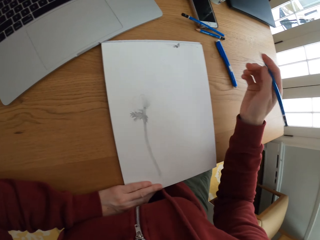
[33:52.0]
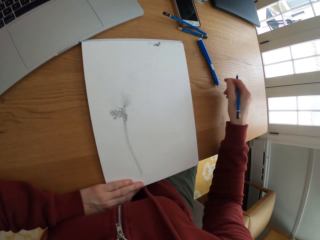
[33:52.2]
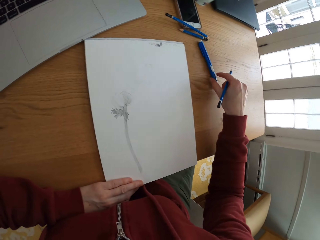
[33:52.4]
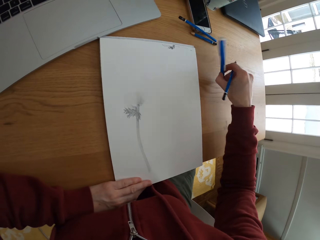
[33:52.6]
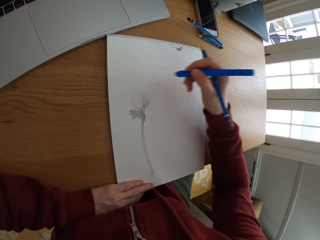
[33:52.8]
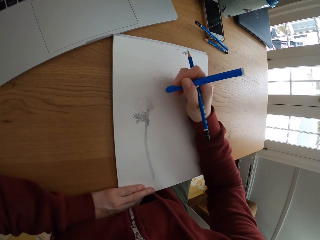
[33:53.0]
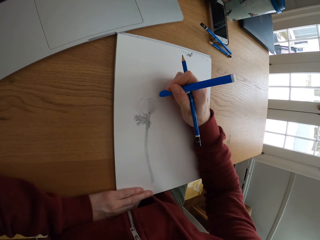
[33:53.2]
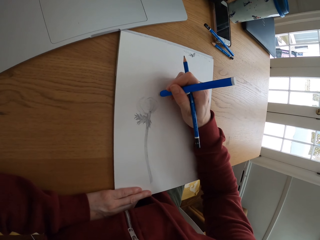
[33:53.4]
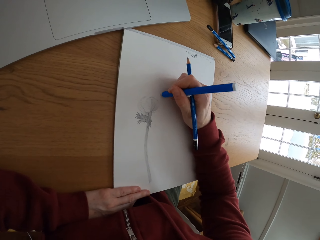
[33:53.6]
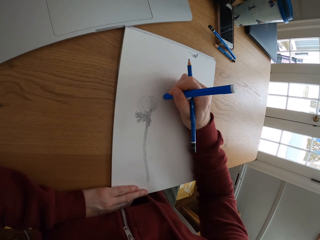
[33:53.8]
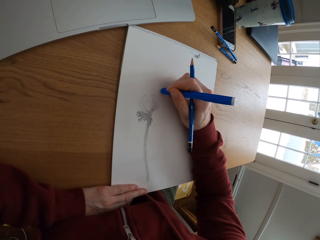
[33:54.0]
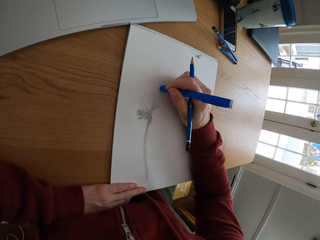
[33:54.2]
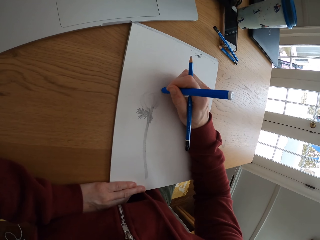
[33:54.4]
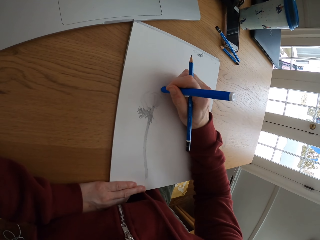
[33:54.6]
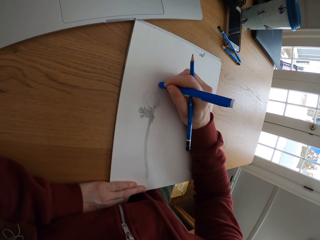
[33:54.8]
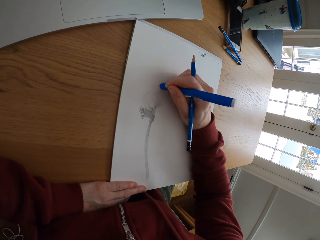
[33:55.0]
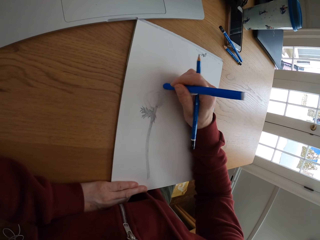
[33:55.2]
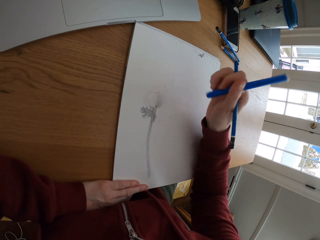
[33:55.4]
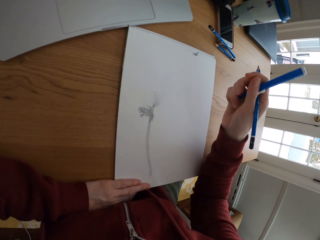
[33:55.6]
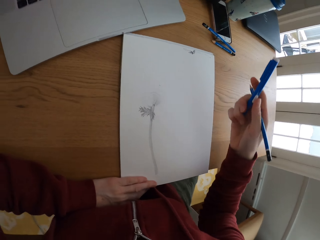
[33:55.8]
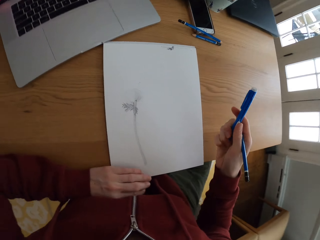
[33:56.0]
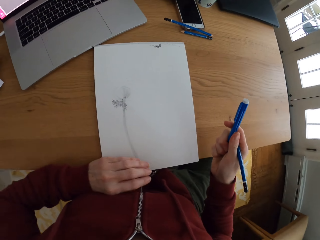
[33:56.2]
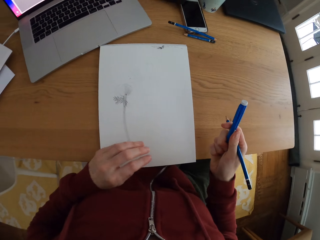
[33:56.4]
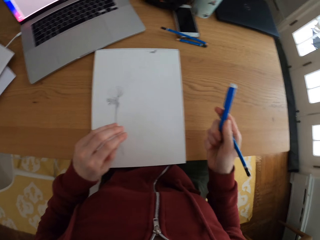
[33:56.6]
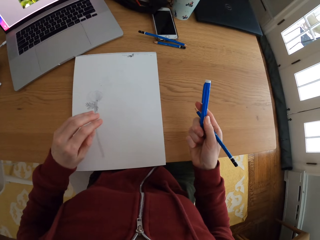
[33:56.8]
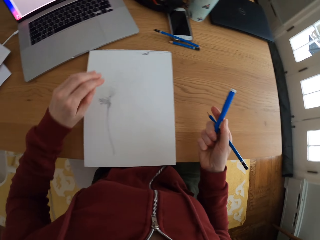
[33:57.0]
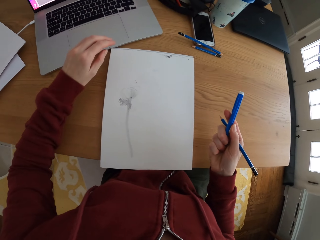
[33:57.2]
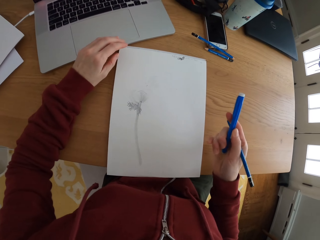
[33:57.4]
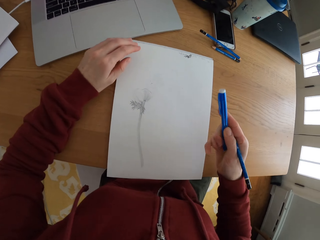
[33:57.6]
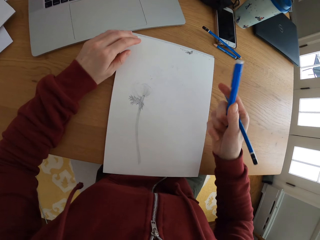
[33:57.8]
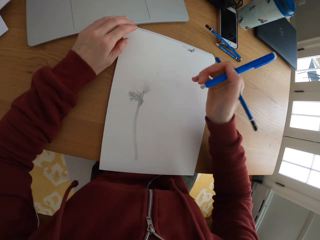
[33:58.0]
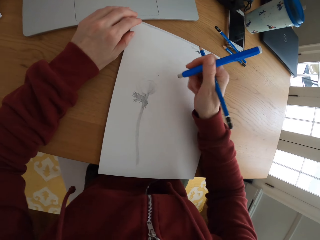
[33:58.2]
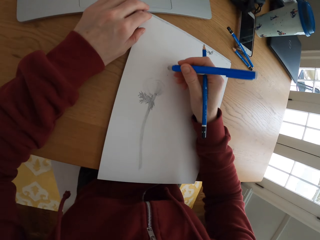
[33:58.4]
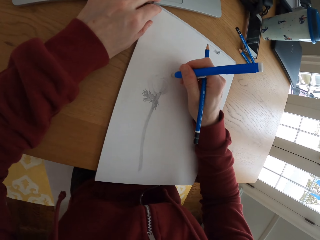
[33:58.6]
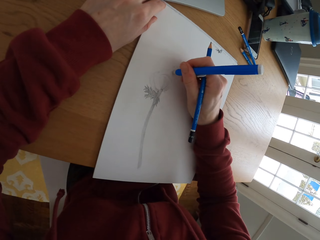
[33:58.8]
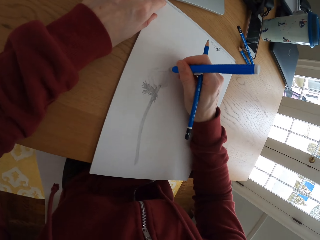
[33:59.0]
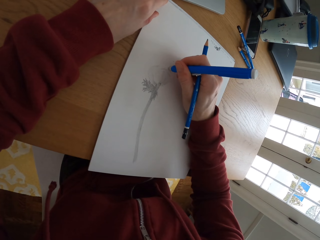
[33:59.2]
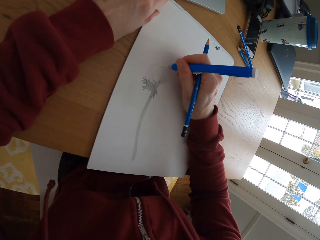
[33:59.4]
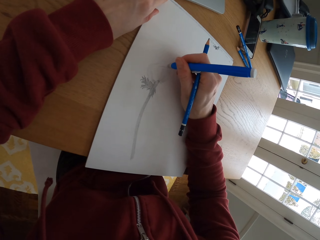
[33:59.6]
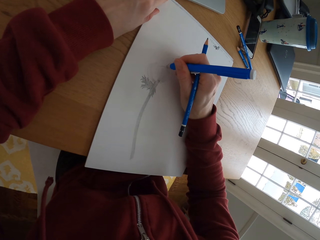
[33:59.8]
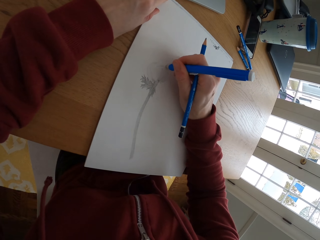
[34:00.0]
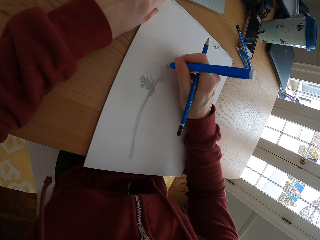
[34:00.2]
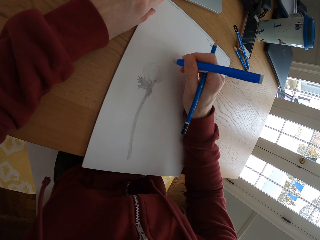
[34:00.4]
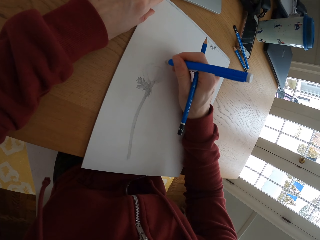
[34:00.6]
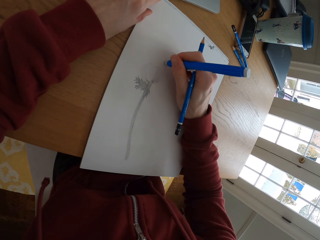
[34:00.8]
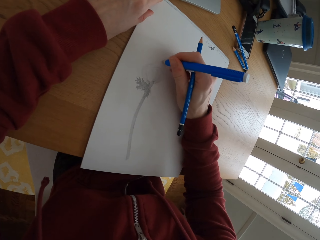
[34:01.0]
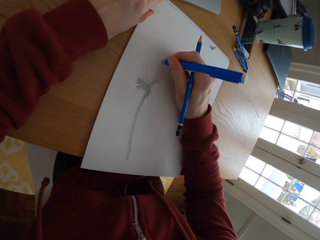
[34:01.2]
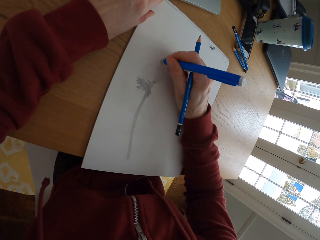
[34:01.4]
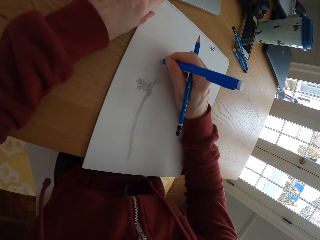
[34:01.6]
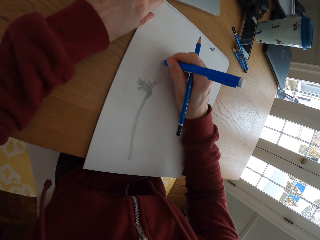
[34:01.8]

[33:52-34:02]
The camera wearer picks up a paint pen. They rub the drawing. They paint the picture. They rub the drawing again.

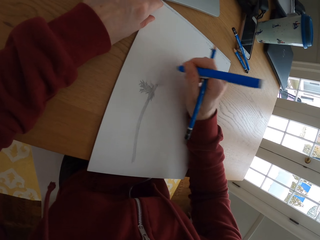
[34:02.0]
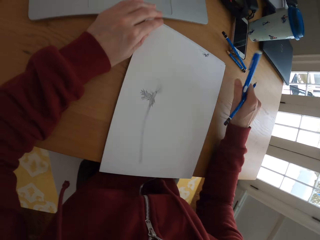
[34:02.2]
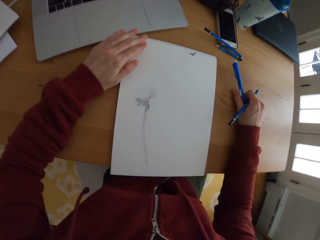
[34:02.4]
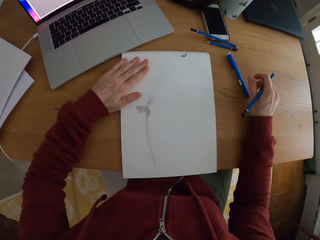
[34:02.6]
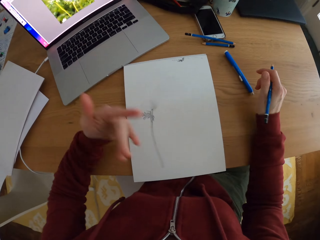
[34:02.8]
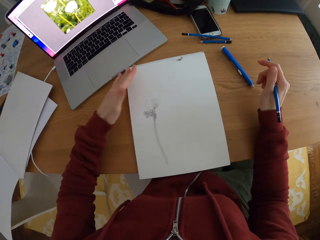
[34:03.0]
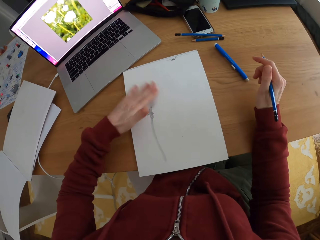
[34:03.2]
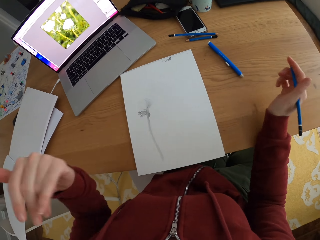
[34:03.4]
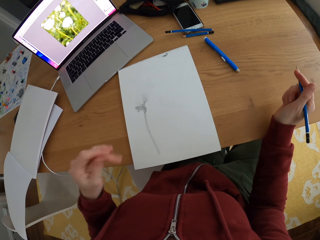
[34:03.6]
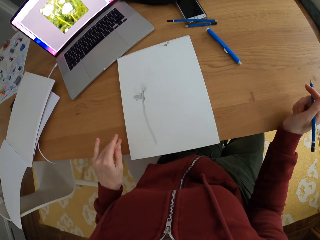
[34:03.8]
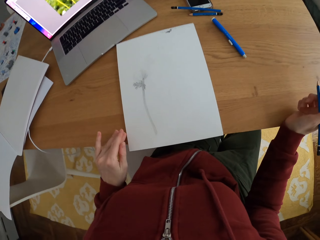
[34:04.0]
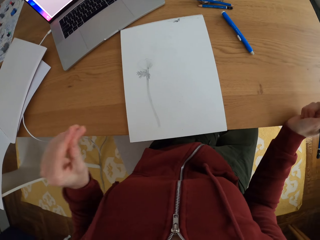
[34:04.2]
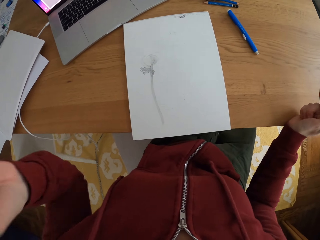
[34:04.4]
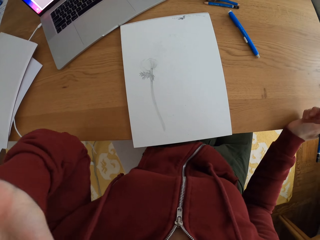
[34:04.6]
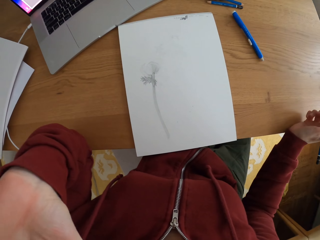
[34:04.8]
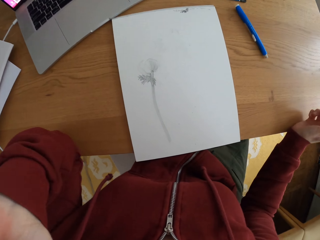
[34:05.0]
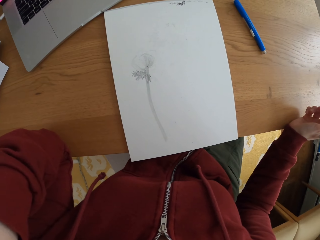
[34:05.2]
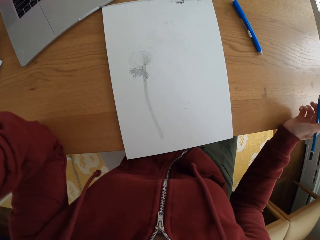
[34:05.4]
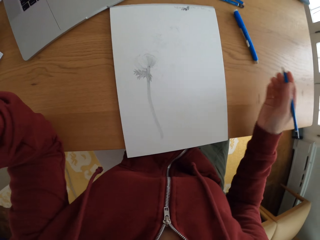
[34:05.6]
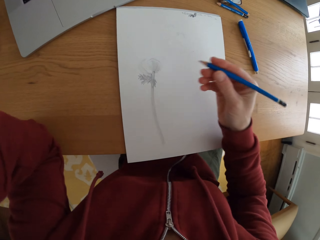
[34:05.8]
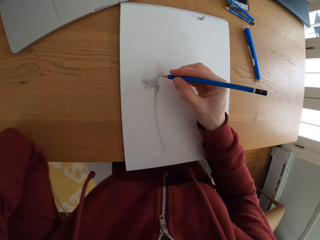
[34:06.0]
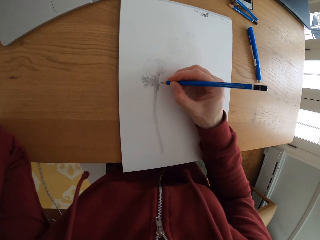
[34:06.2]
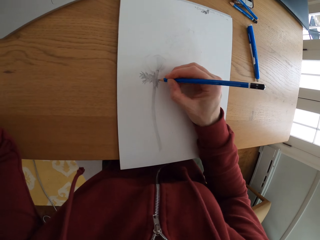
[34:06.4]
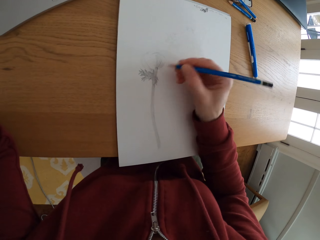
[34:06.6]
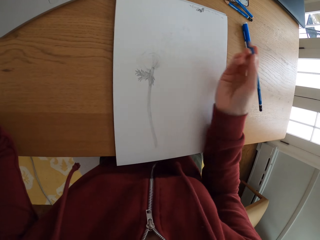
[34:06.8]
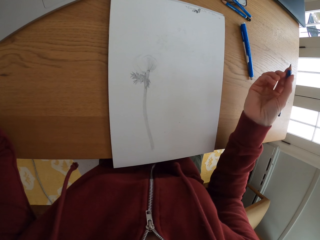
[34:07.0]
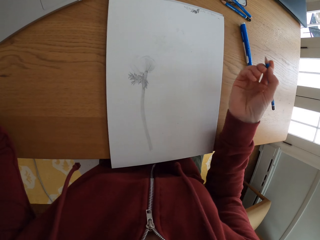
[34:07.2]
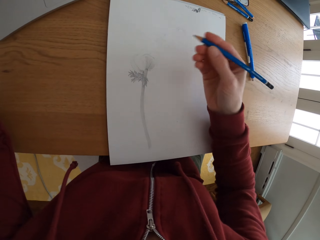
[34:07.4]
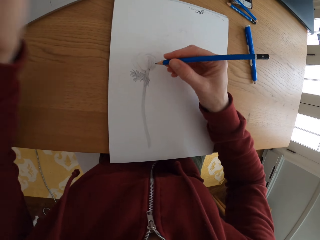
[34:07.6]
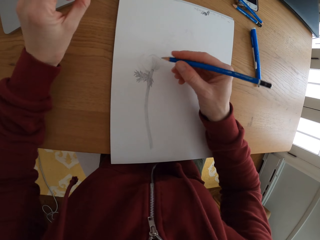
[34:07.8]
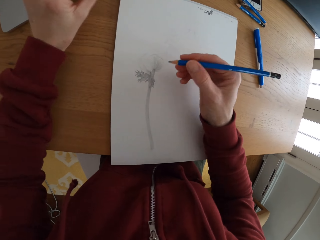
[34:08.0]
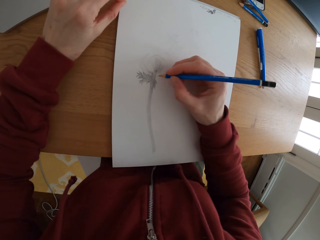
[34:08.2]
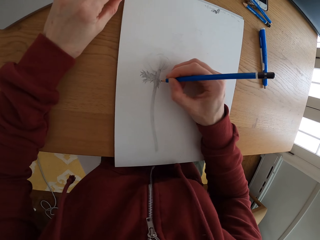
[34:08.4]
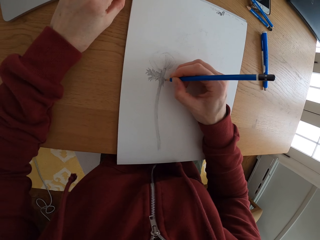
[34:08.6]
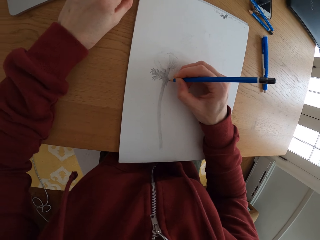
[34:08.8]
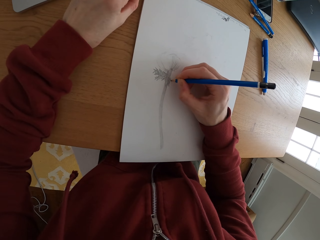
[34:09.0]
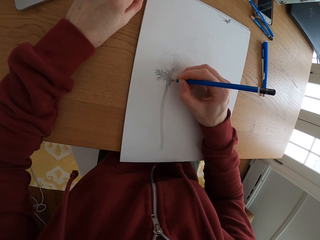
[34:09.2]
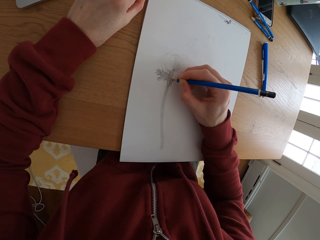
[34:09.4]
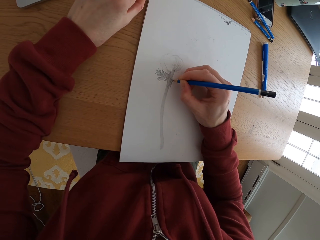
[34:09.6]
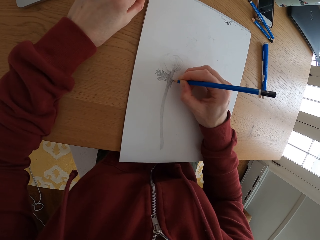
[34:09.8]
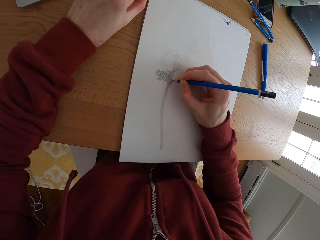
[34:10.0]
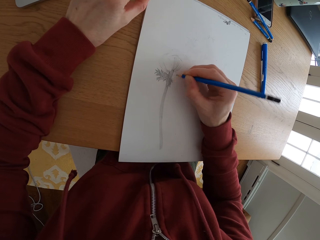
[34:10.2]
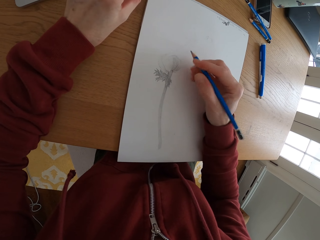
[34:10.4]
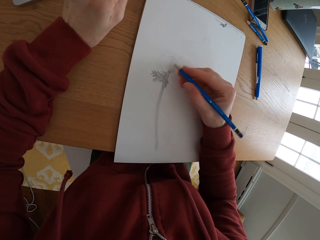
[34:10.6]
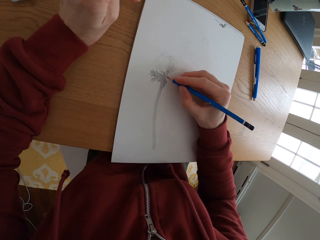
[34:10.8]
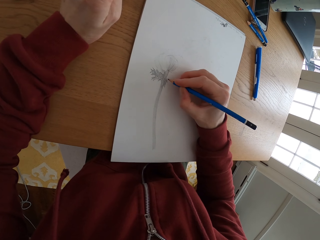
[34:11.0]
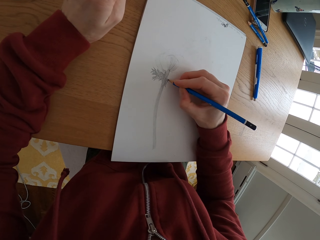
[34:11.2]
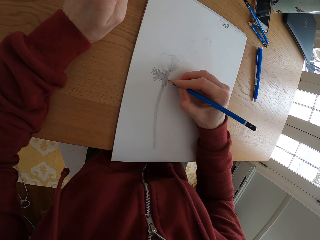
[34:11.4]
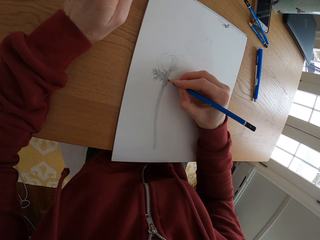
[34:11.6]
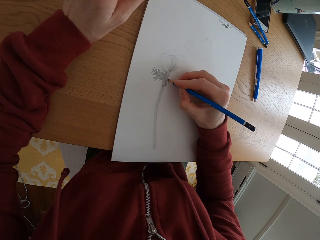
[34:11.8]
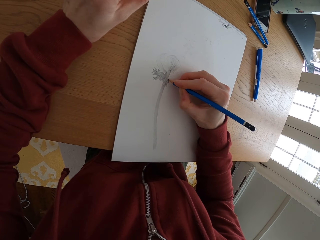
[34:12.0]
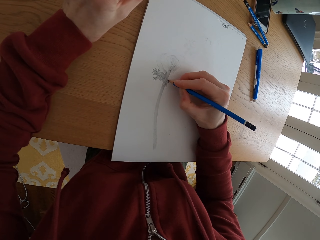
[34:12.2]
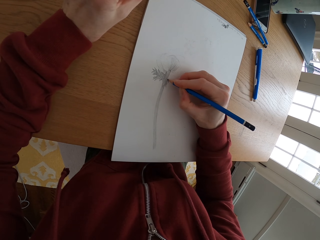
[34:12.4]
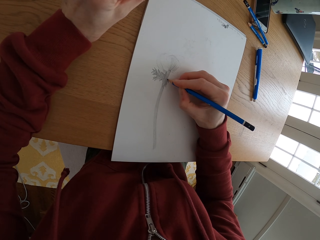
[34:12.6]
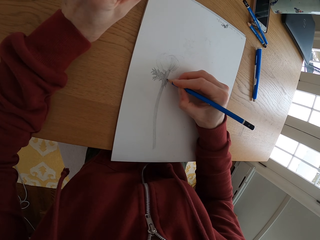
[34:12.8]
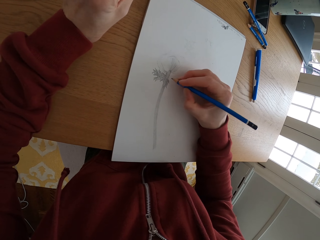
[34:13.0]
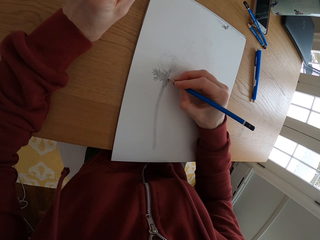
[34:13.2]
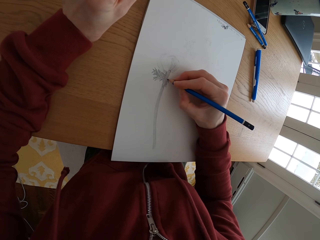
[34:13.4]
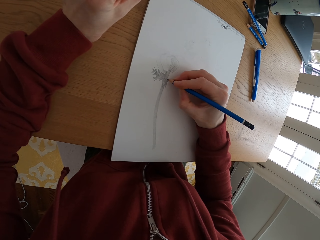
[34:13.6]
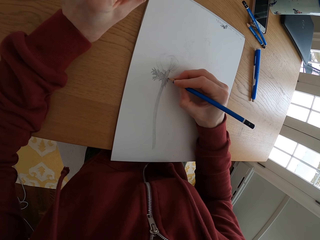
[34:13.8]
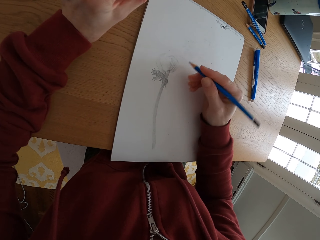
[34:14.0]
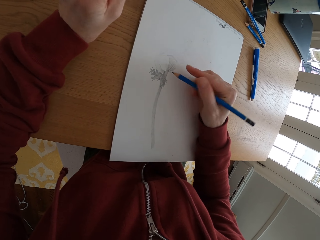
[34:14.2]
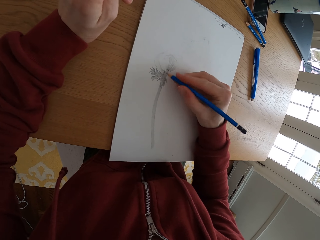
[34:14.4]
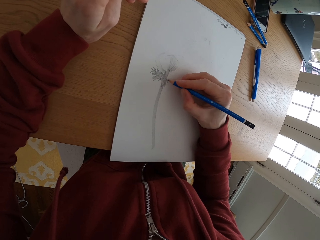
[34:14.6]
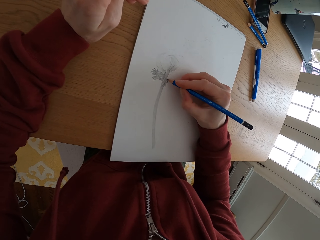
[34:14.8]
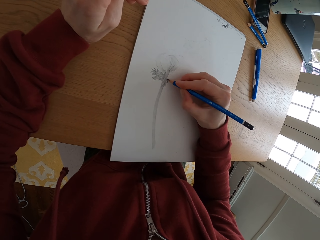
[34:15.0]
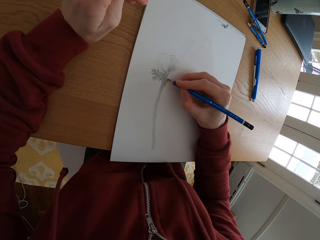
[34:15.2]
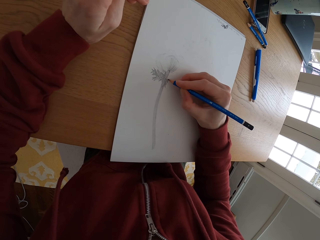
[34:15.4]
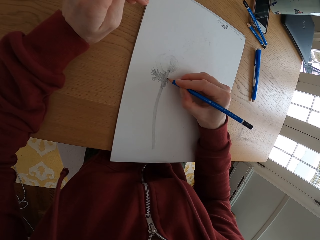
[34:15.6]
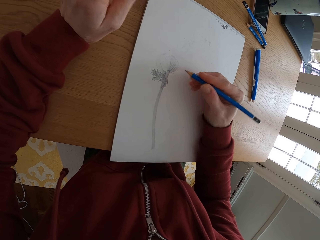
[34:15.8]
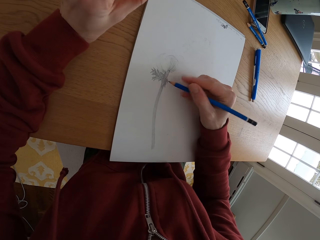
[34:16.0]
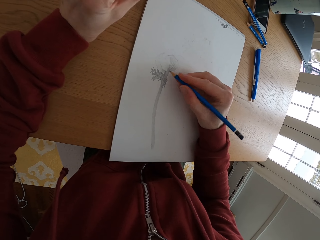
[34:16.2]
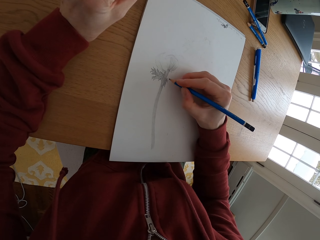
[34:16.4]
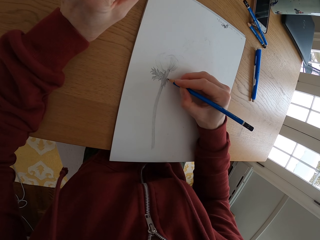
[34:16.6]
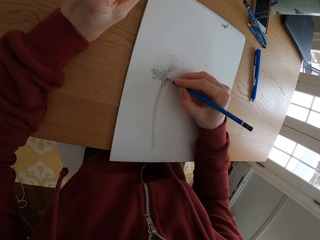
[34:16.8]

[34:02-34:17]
The camera wearer puts the paint pen on the table. She wipes the paper with a finger. She touches her face. She draws on the paper.
